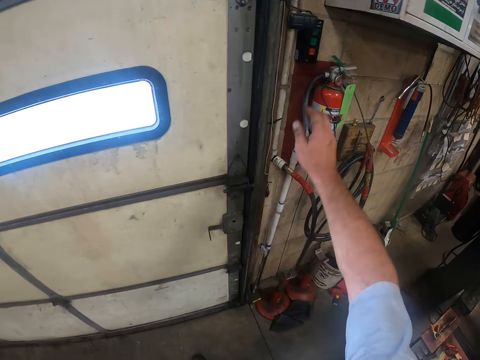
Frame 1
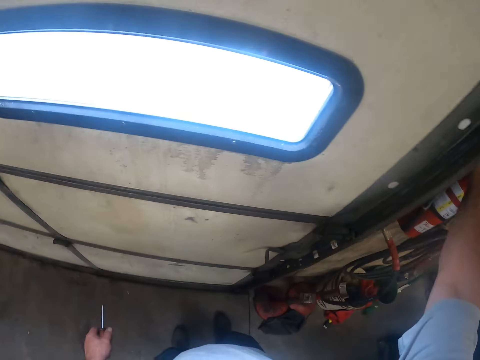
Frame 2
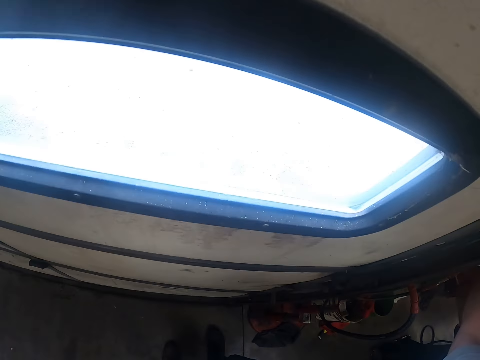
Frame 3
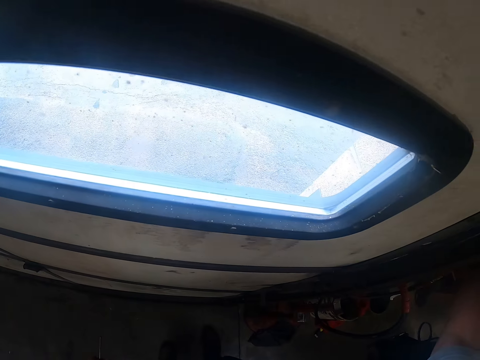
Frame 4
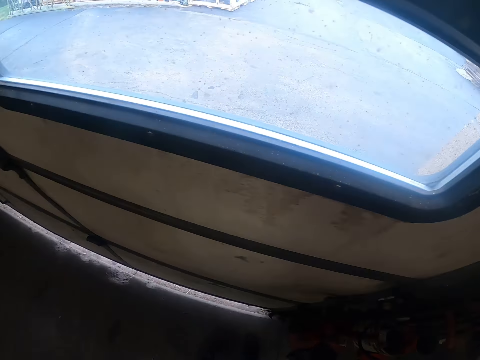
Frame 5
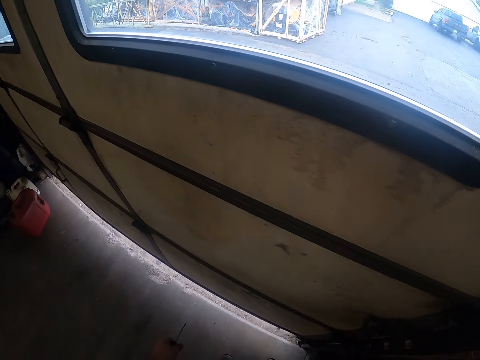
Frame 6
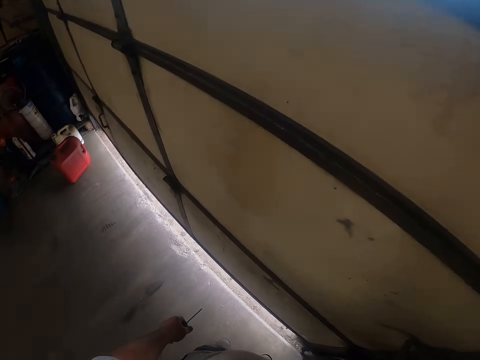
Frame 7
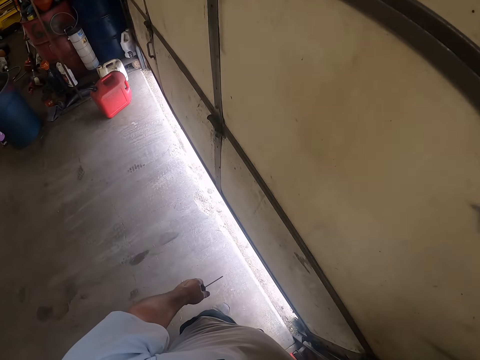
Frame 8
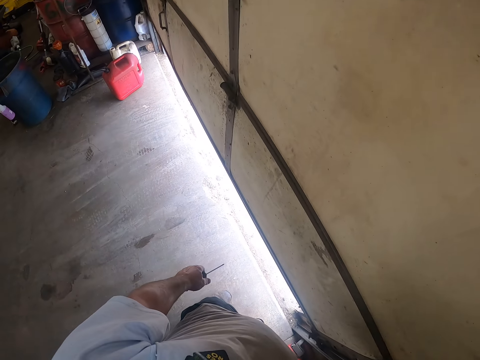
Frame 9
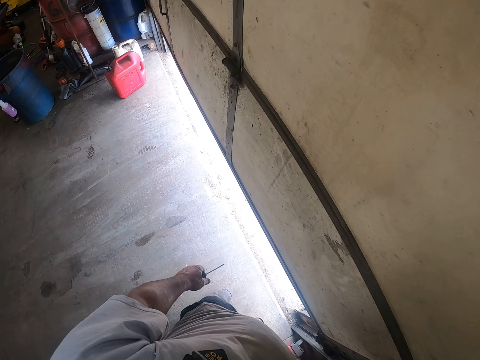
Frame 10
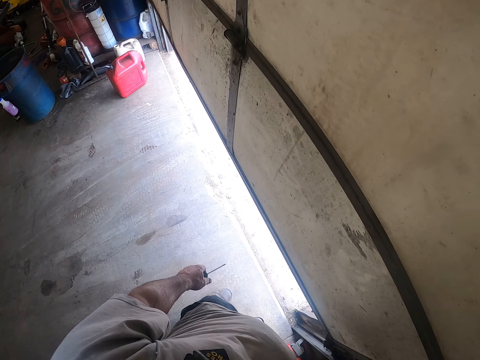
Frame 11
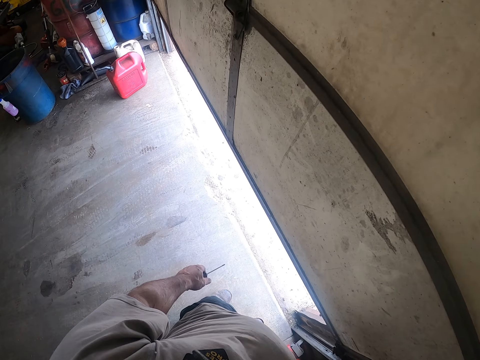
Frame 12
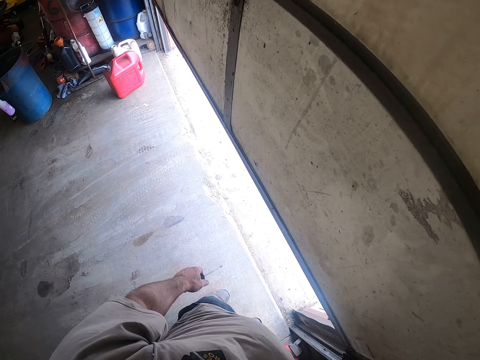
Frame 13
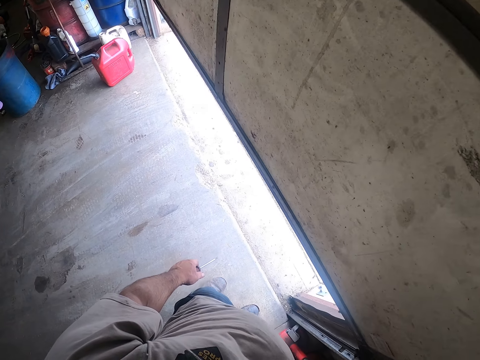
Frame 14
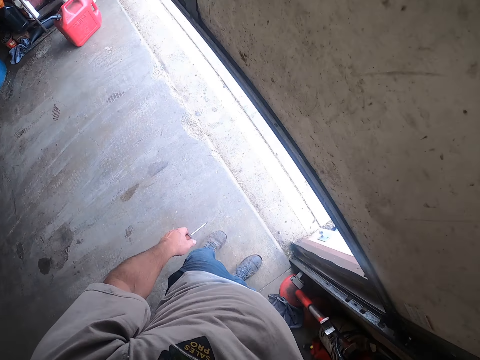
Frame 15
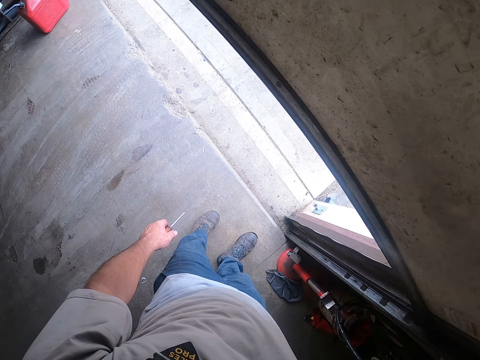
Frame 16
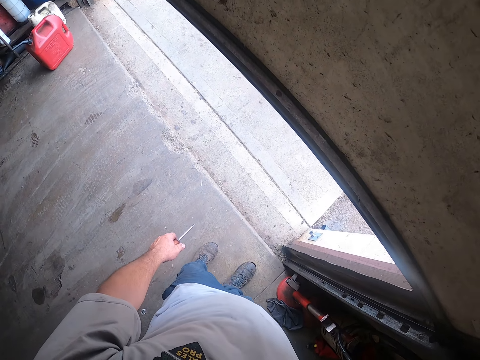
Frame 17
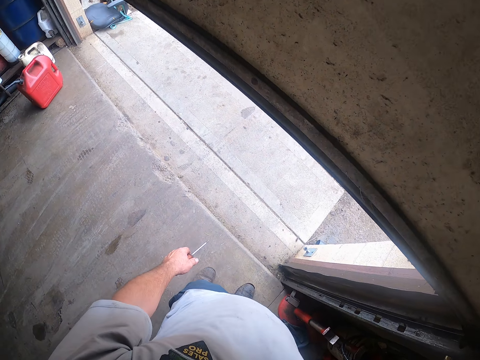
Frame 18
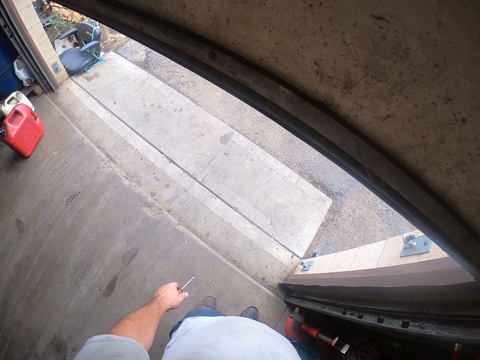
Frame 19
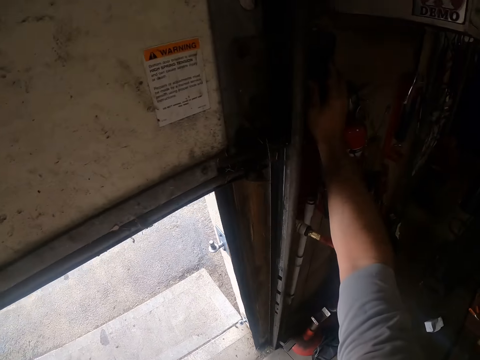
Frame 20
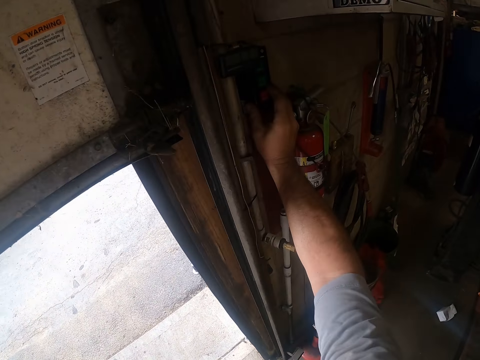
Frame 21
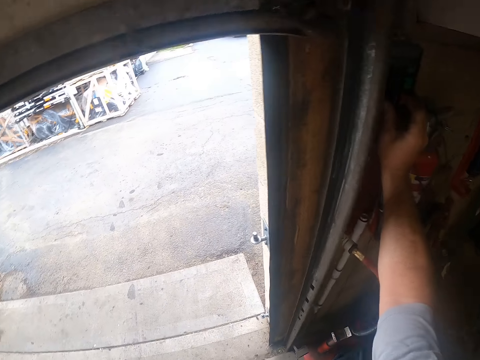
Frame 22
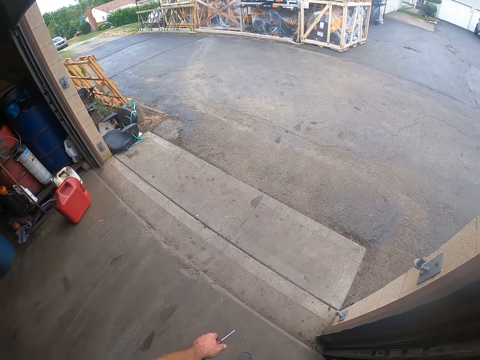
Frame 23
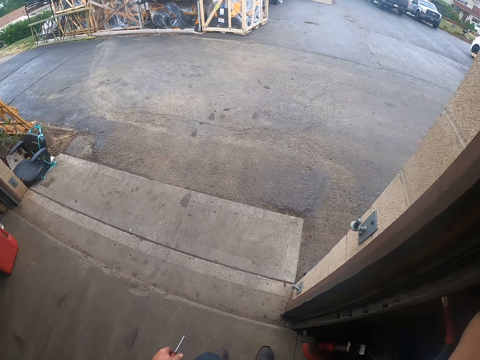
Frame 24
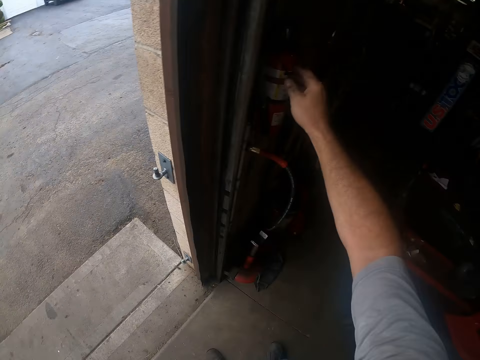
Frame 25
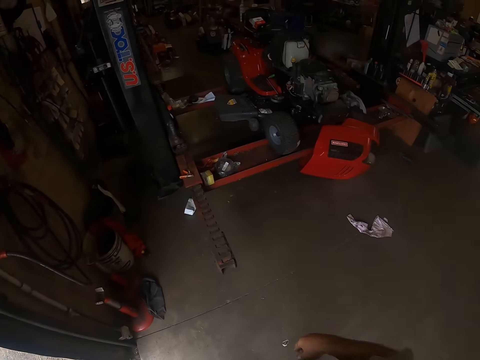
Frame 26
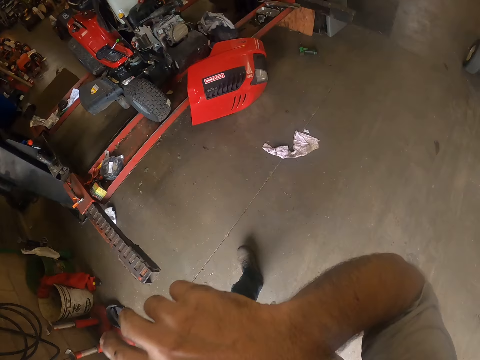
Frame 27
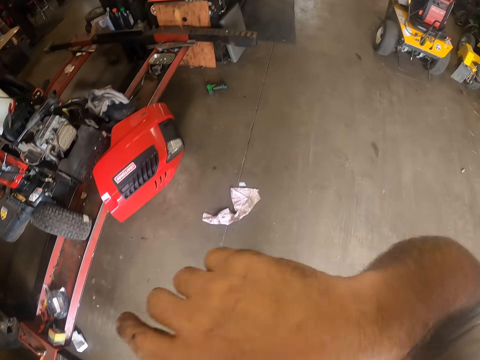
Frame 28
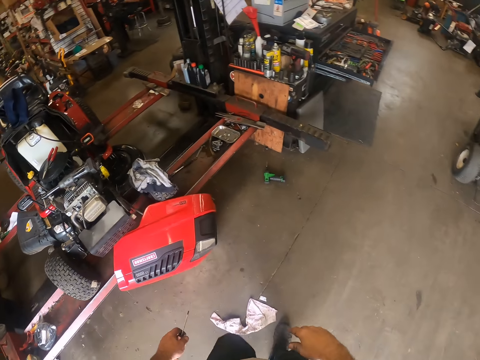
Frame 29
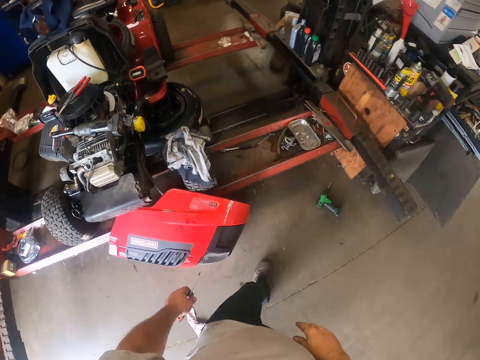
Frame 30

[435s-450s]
The camera wearer opens the door. He presses the open button by the door with his right hand. He touches his face. He walks in the workshop towards the lawn mower.

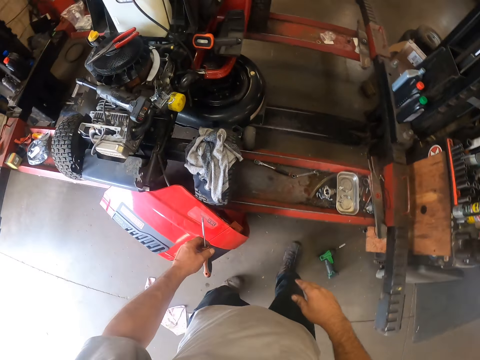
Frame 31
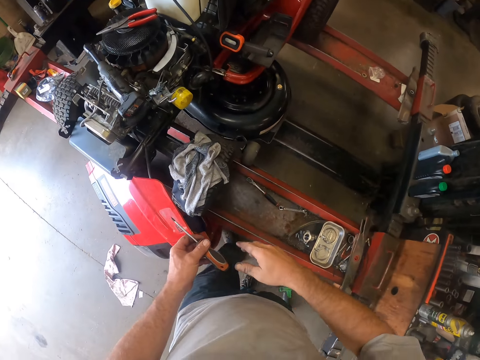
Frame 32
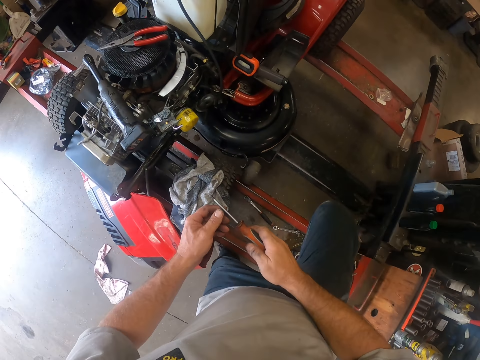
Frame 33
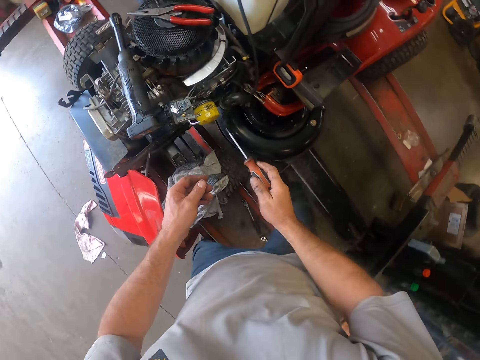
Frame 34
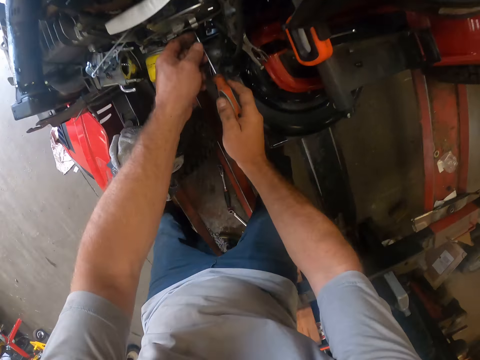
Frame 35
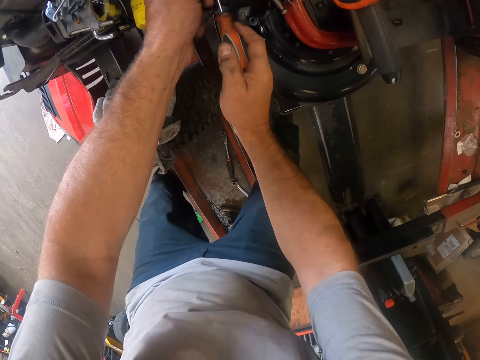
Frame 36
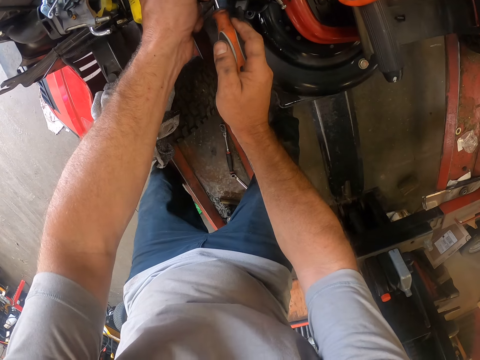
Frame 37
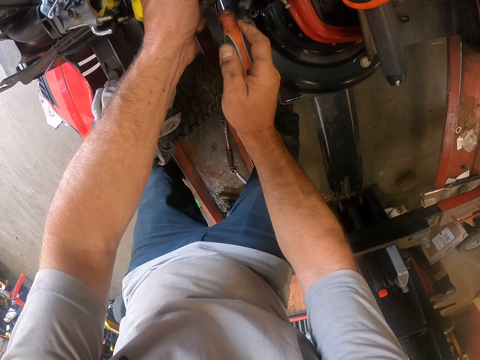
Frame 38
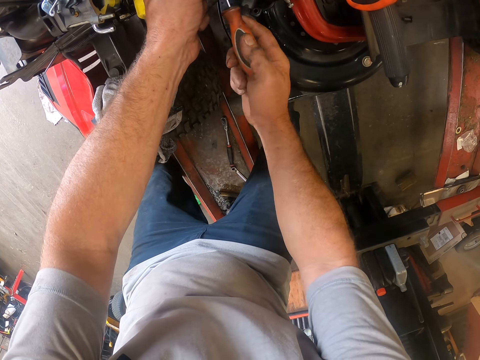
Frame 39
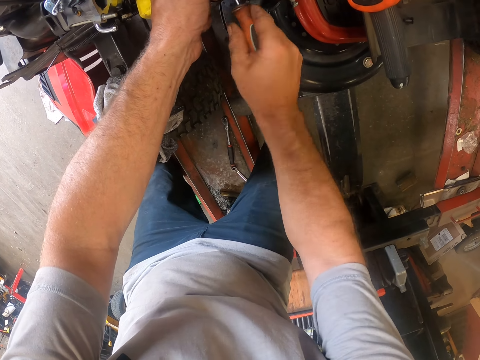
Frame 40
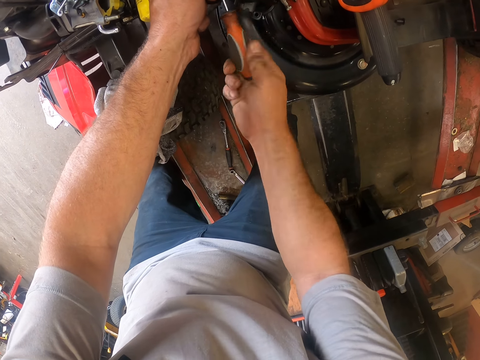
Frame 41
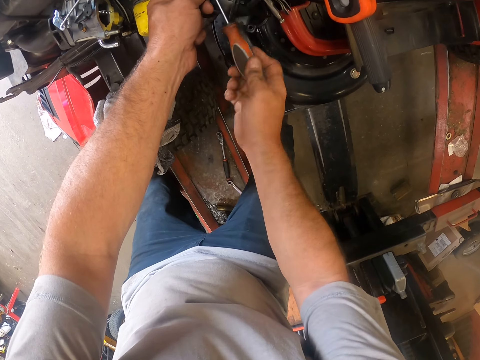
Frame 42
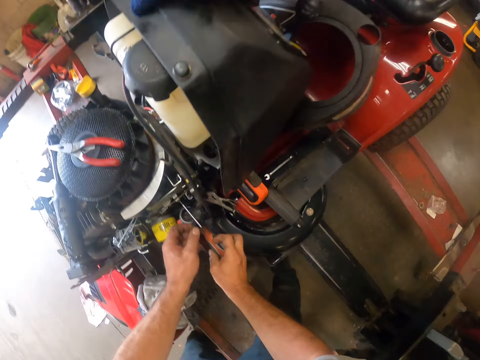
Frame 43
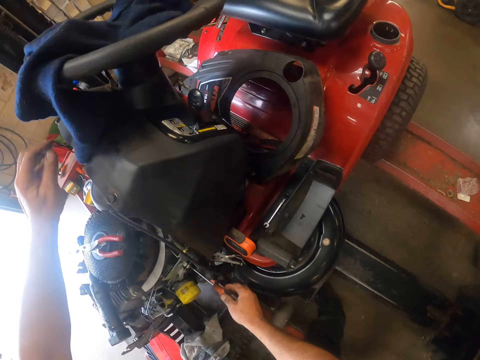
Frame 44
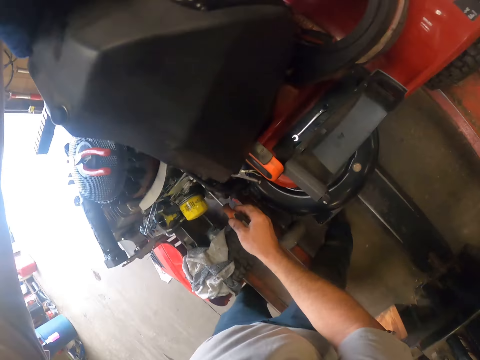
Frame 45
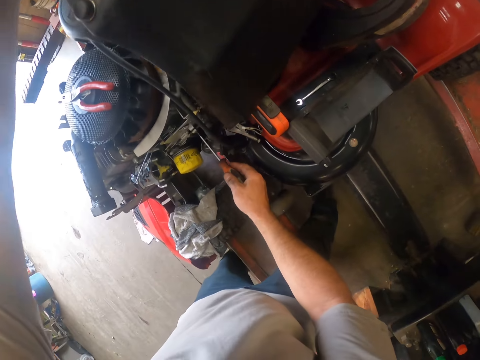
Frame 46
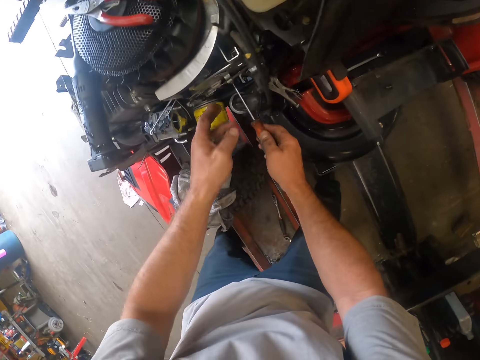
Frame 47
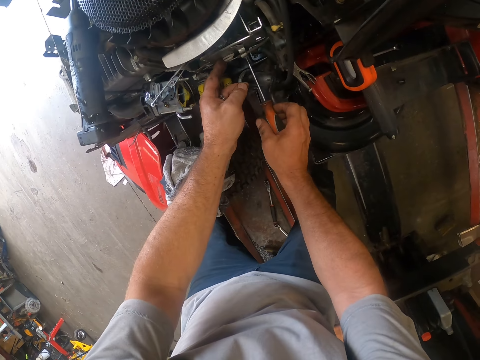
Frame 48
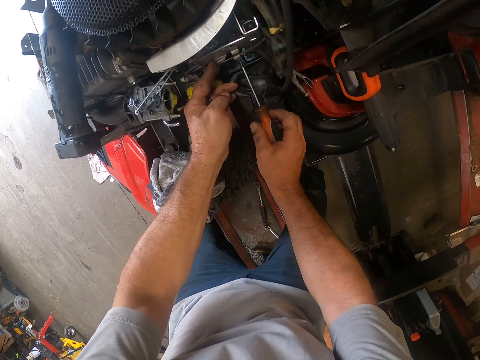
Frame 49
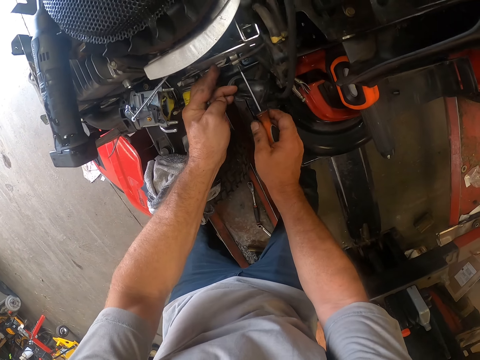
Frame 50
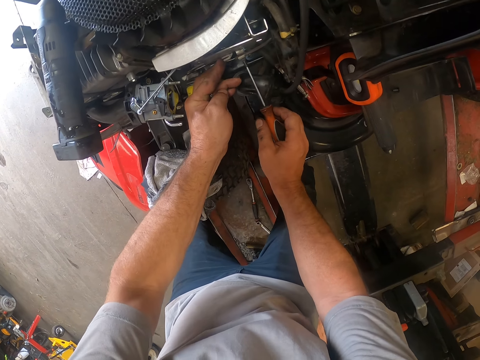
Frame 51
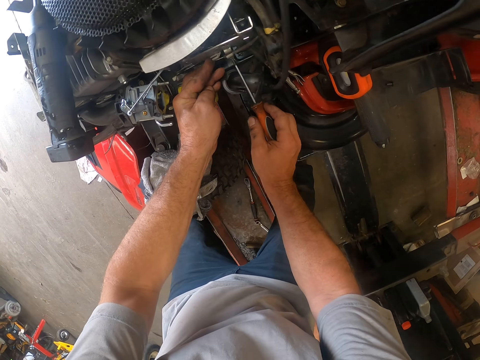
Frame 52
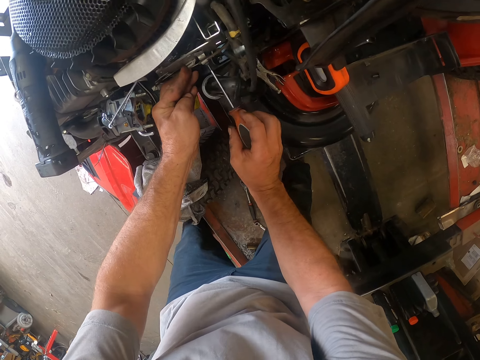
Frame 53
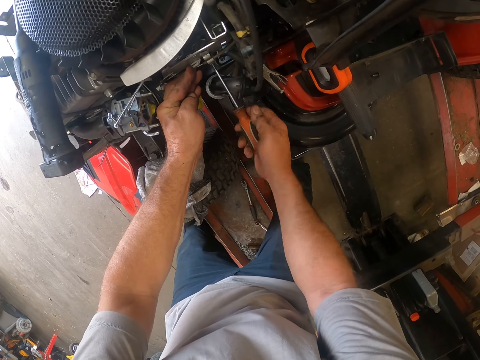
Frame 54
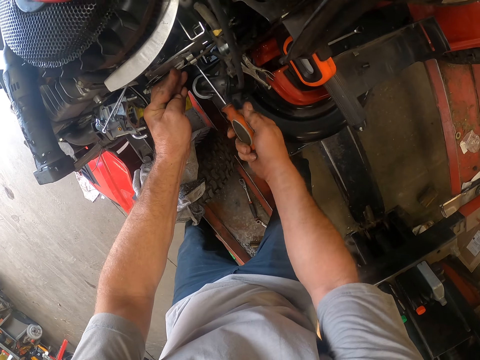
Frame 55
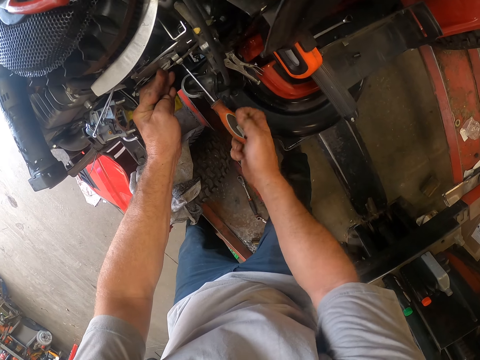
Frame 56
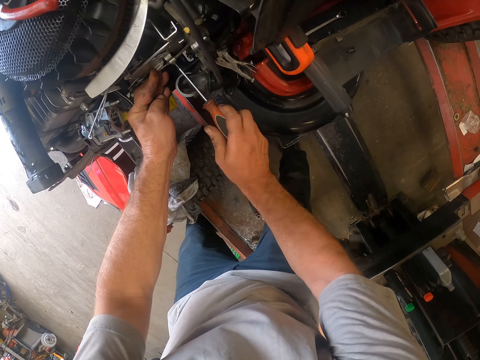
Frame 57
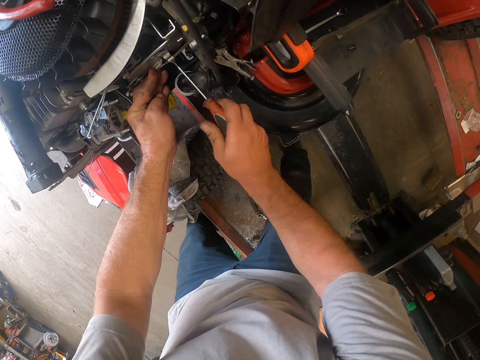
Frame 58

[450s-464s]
The camera wearer passes the screwdriver to the right hand. He fits the screwdriver in a nut. He uses the screwdriver in his right hand on the lawn mower. He tightens the nut with the screwdriver. He moves his left hand on the lawn mower. He holds part of the lawn mower. He tightens something with the screwdriver.
